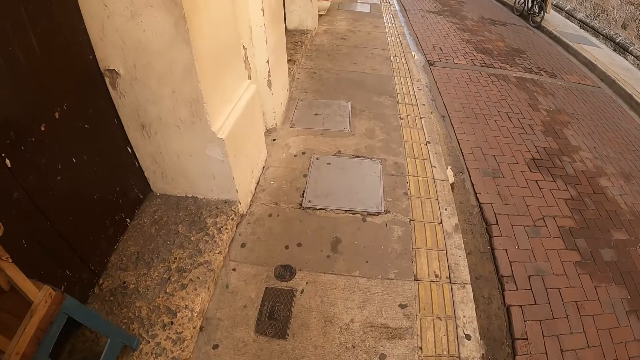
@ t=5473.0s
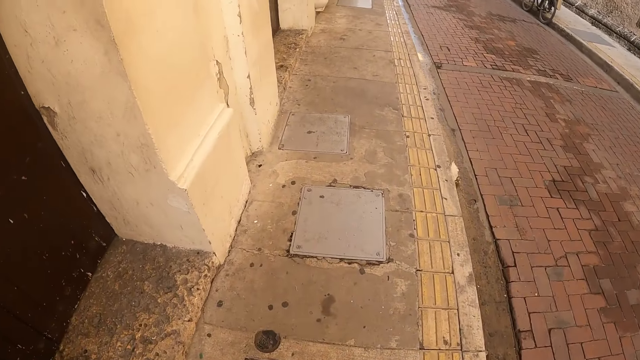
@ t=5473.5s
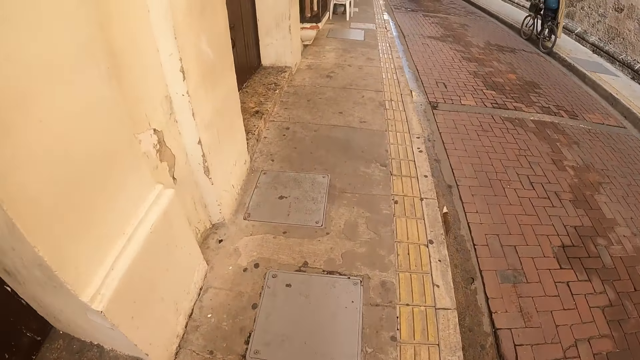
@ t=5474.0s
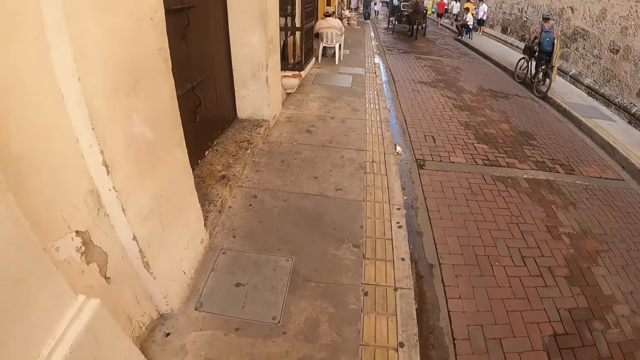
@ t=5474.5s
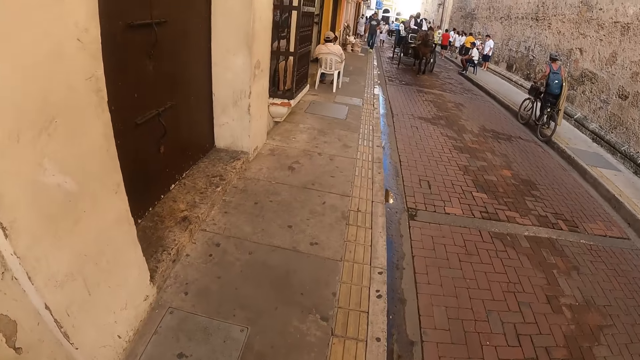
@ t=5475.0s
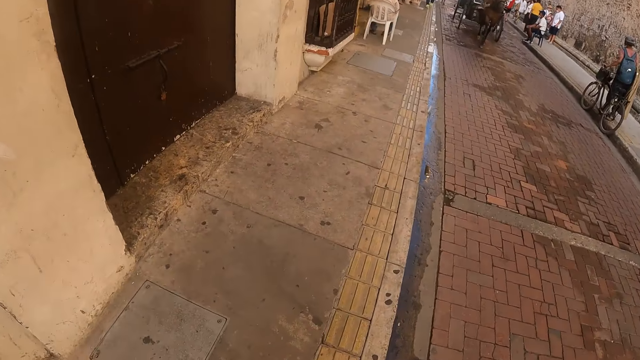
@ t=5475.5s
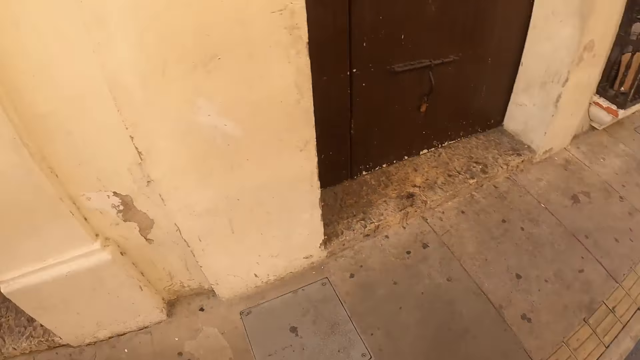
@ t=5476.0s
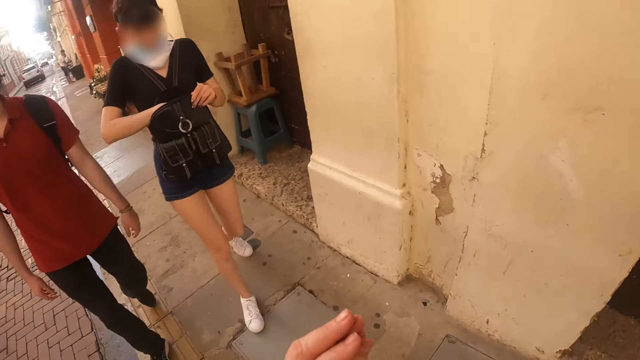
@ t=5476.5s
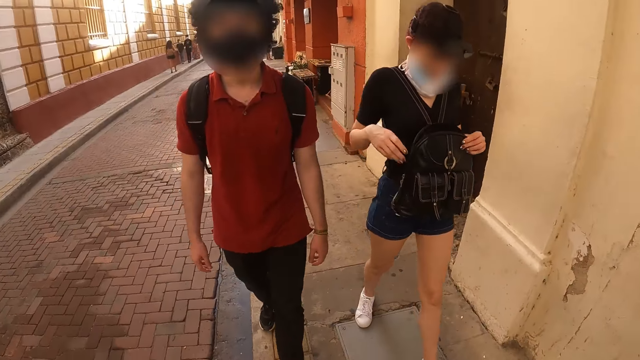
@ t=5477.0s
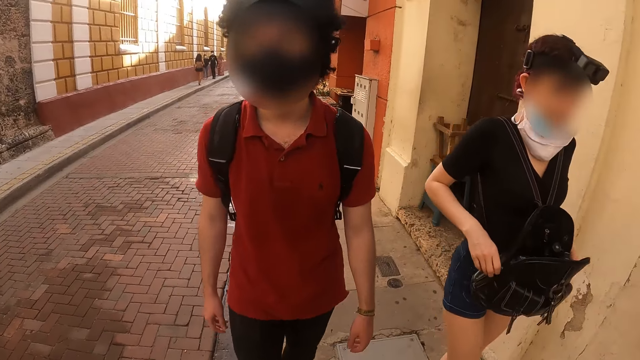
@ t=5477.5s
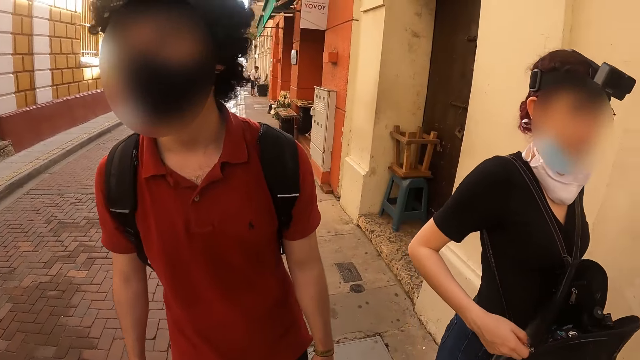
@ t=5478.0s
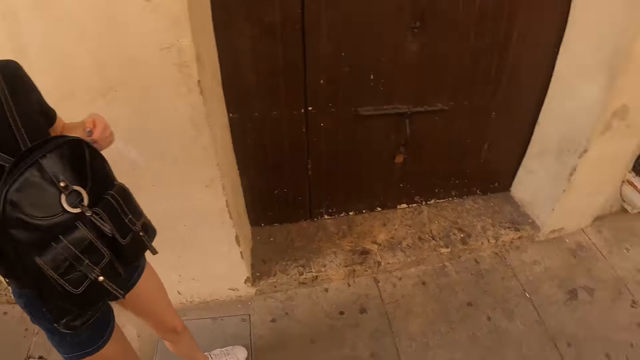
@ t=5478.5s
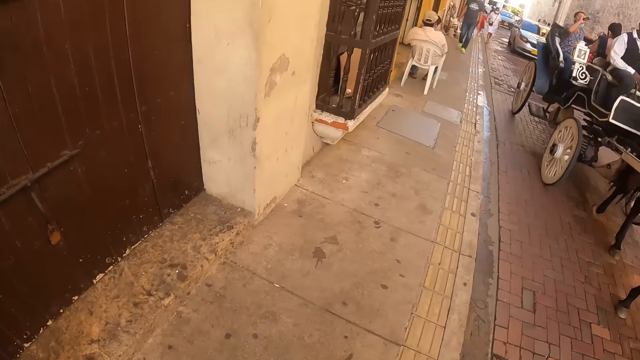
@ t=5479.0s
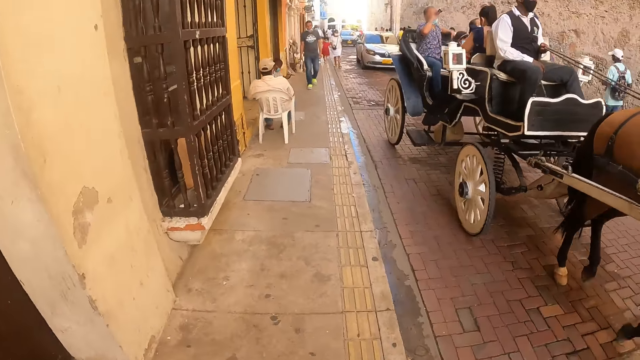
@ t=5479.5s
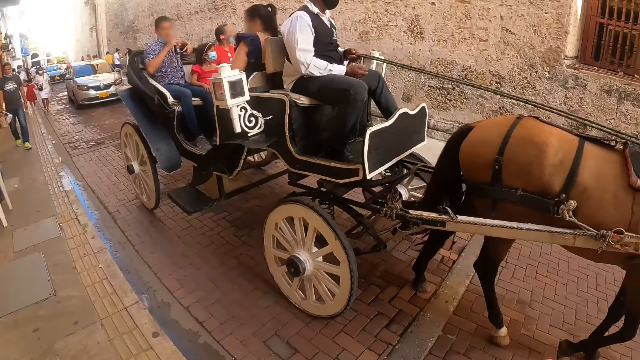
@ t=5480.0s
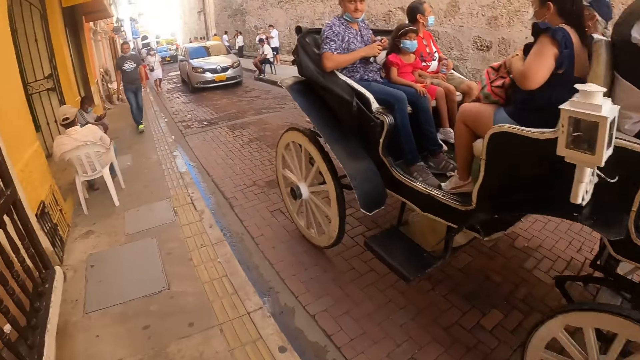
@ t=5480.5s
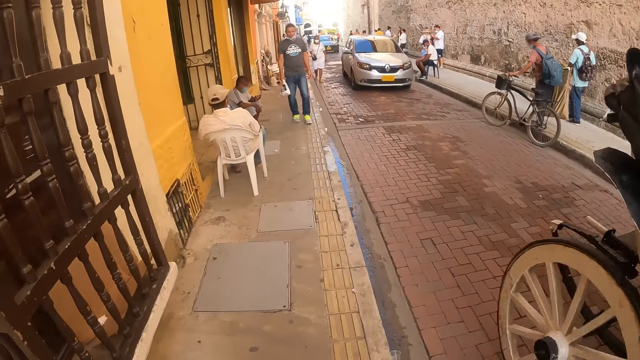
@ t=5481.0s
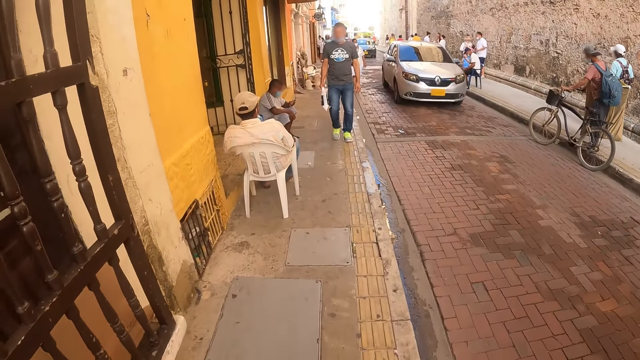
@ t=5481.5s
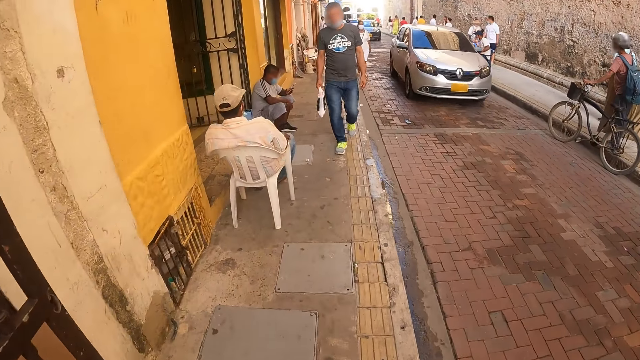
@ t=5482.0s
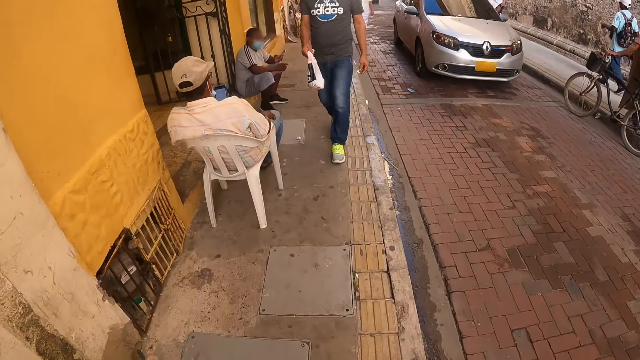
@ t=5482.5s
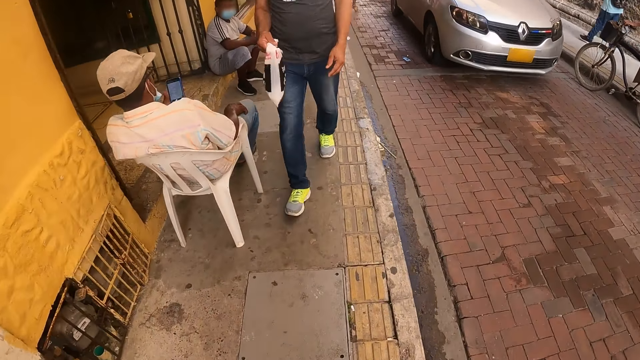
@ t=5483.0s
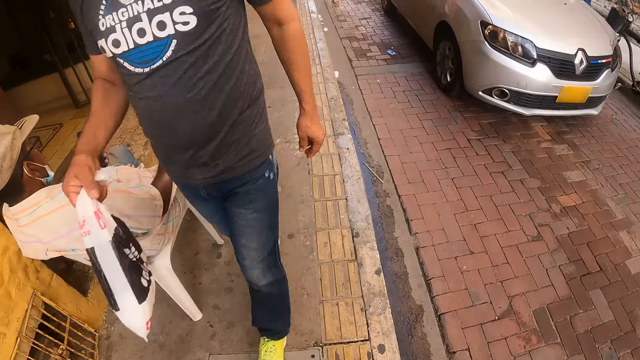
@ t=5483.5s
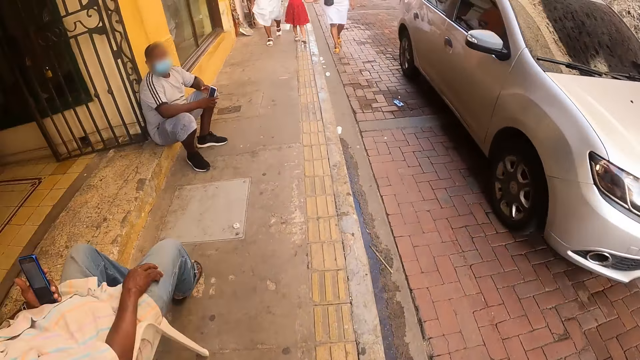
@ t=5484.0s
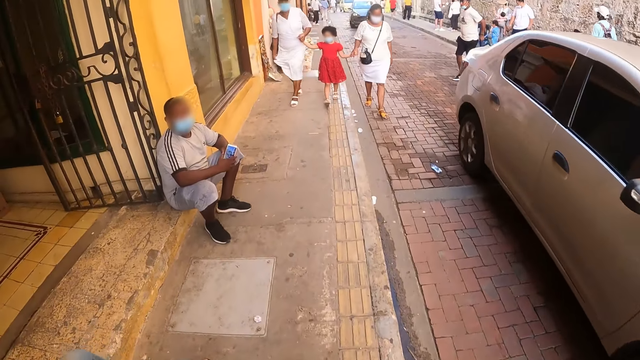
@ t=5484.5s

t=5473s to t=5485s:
The camera wearer looks behind her. She walks in the street.

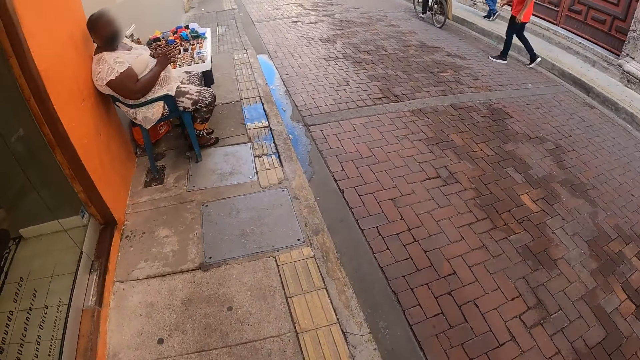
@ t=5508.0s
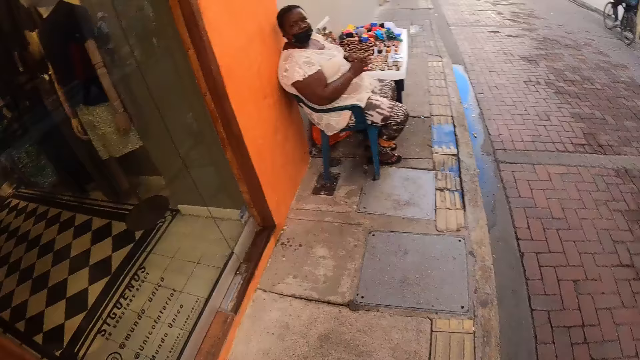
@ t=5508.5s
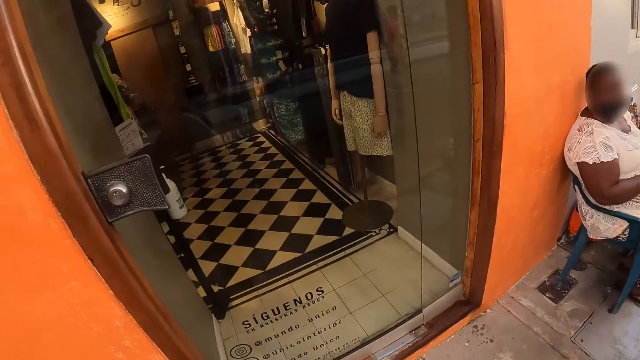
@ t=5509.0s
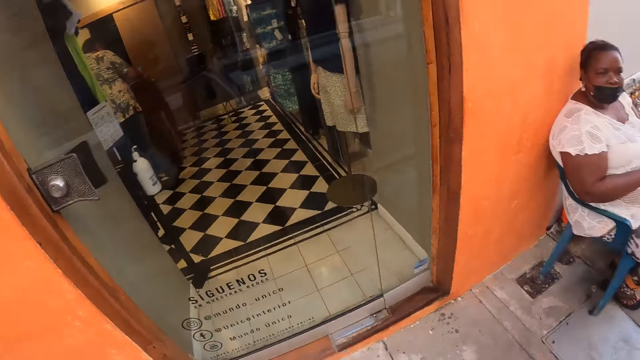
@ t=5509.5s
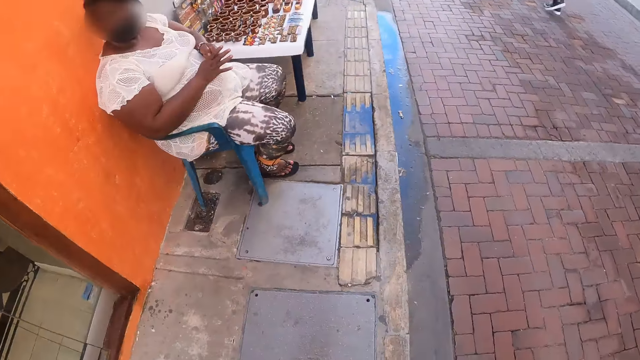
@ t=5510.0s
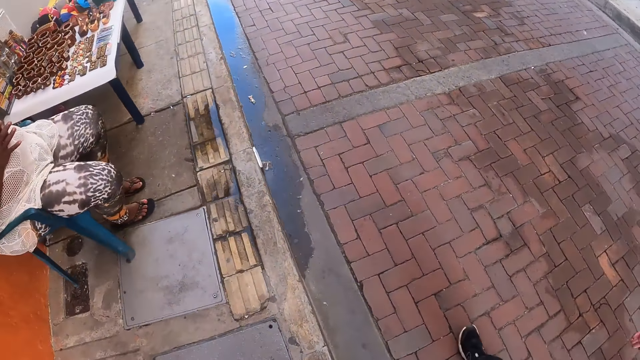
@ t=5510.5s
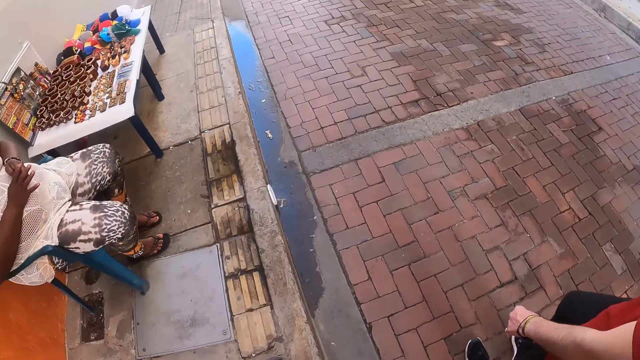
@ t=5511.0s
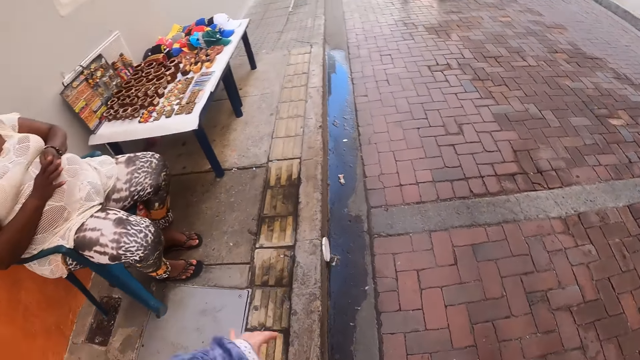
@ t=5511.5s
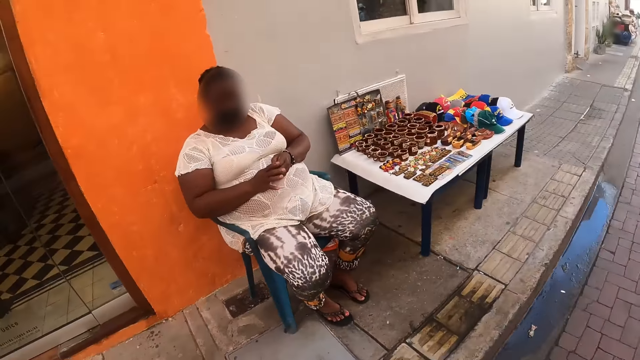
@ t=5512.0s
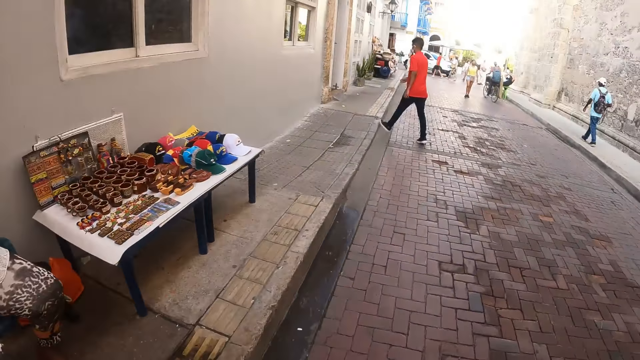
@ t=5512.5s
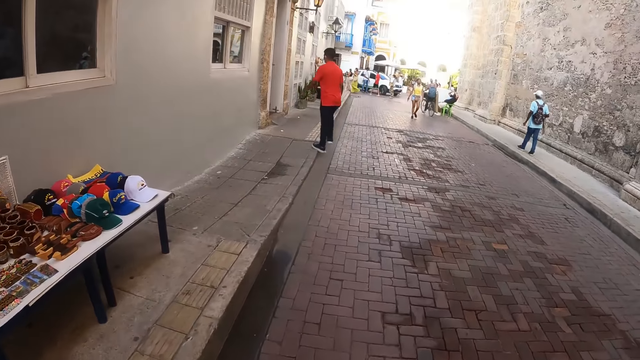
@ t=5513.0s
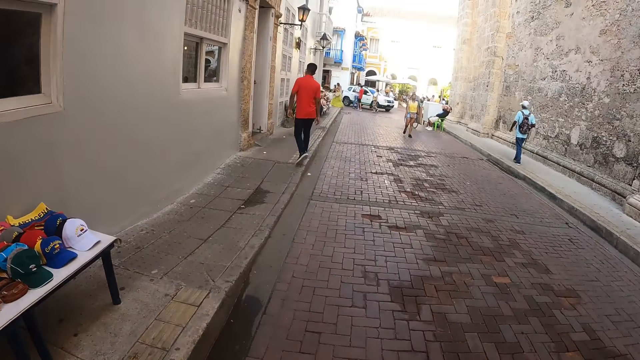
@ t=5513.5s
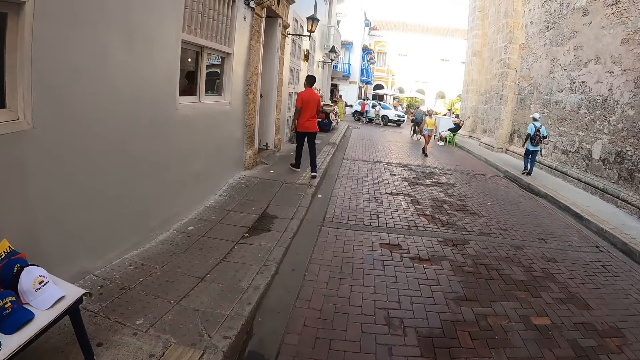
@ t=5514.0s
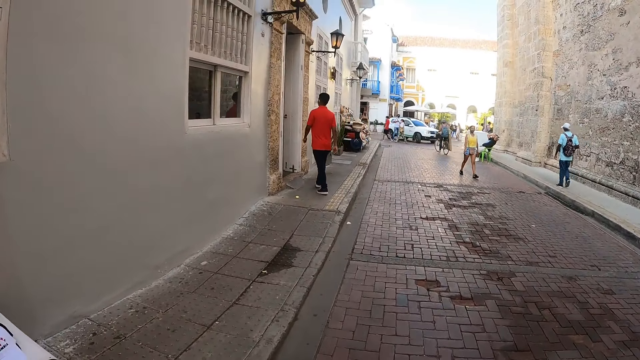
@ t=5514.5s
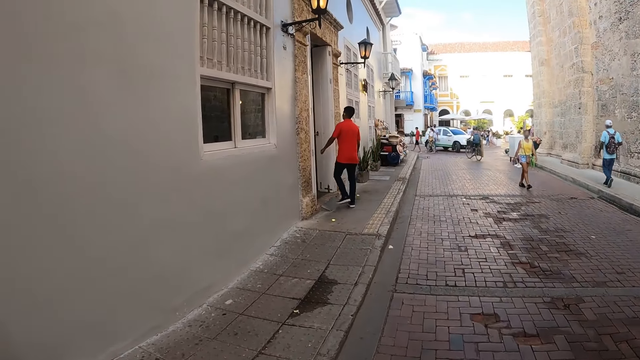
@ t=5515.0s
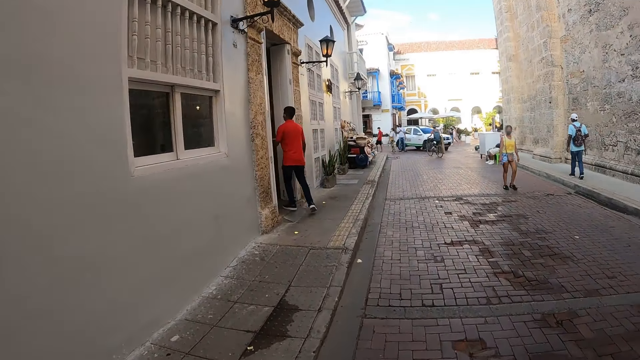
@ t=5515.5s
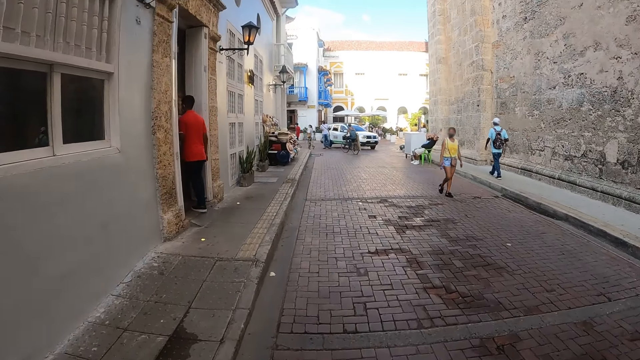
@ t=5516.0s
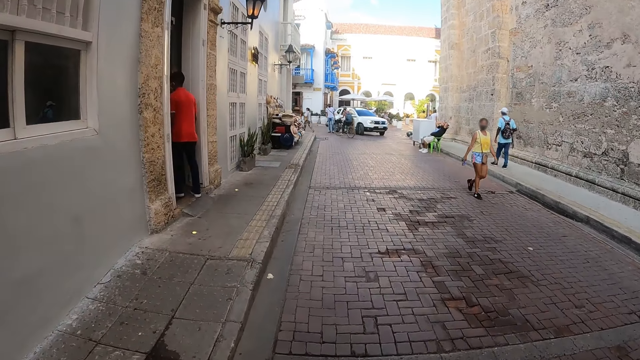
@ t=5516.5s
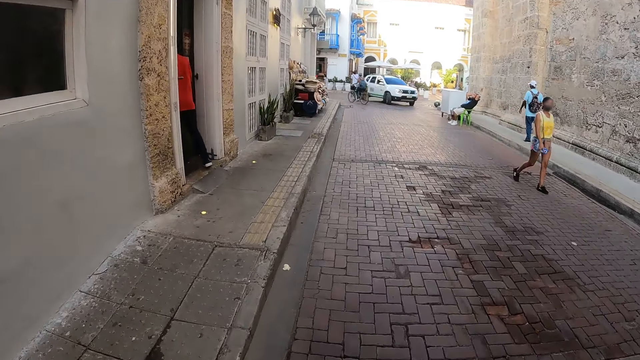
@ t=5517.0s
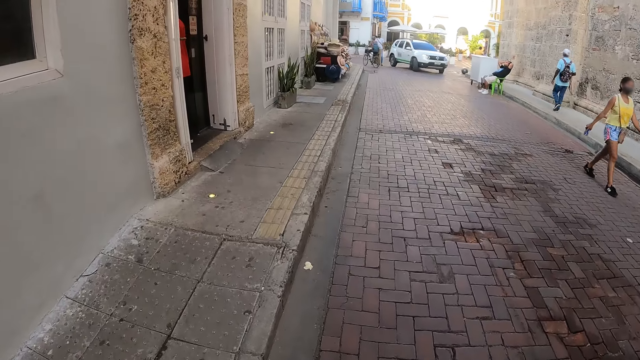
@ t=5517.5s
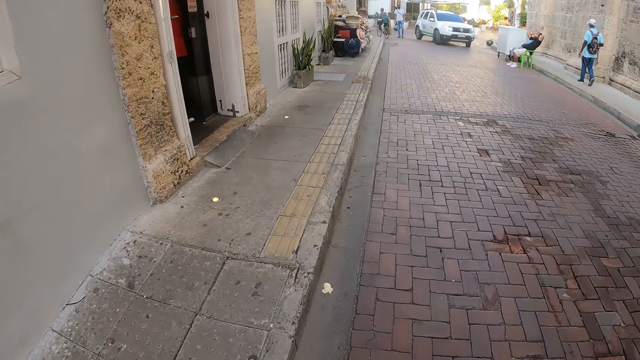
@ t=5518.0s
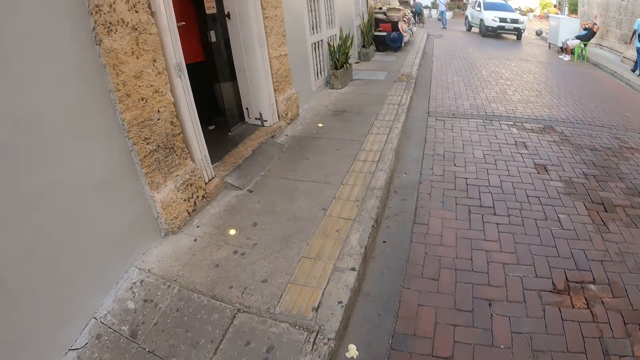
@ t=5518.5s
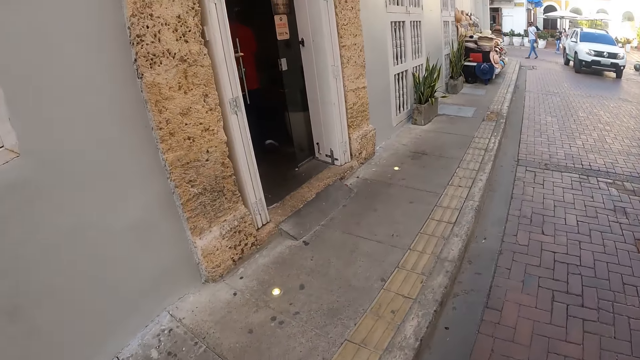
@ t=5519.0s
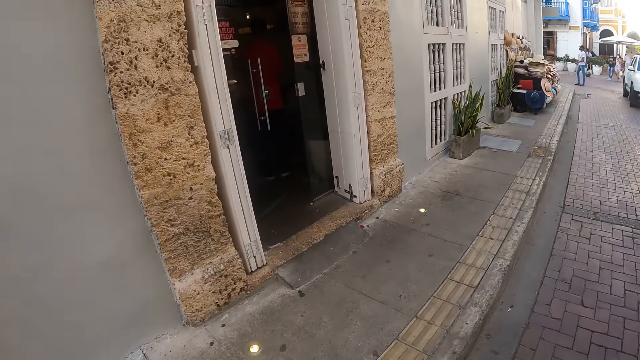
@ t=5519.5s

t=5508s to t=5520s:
The camera wearer looks inside the building. They look aside. They walk in the street.
